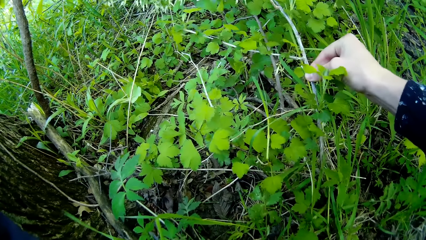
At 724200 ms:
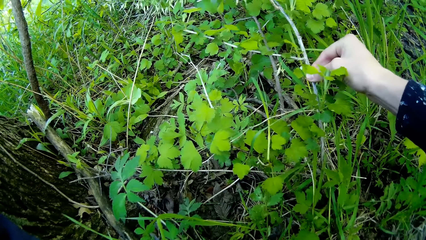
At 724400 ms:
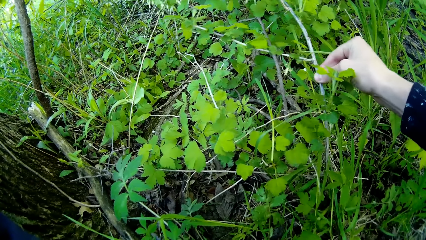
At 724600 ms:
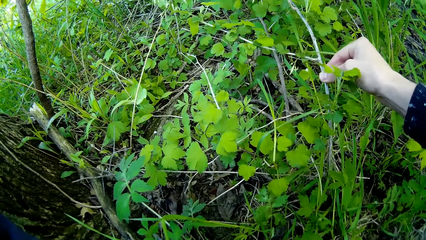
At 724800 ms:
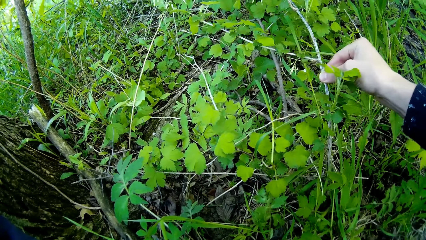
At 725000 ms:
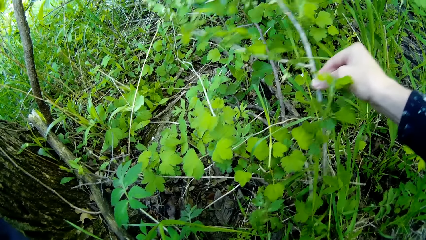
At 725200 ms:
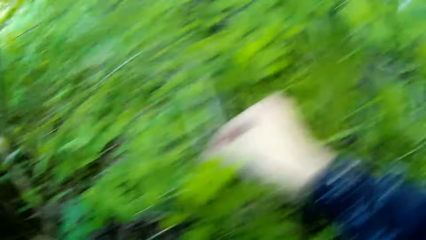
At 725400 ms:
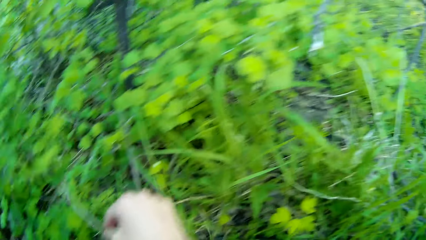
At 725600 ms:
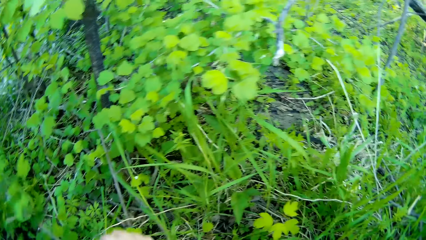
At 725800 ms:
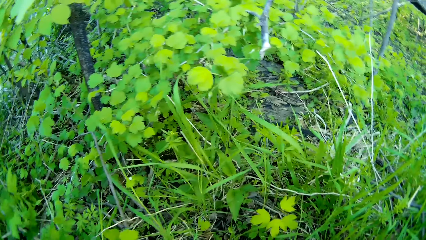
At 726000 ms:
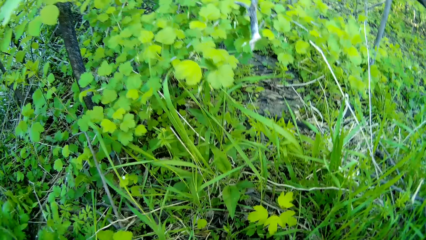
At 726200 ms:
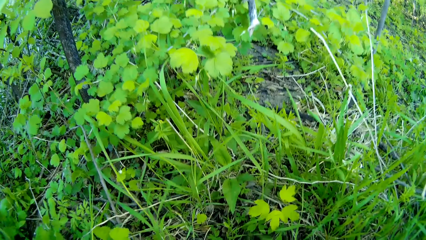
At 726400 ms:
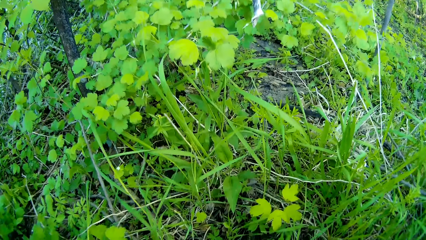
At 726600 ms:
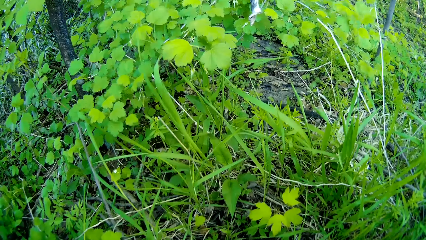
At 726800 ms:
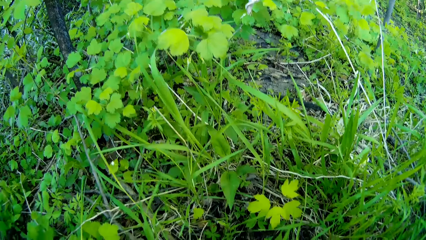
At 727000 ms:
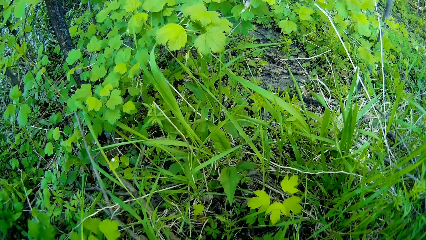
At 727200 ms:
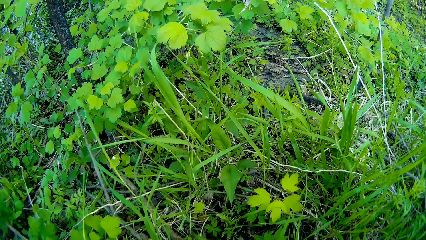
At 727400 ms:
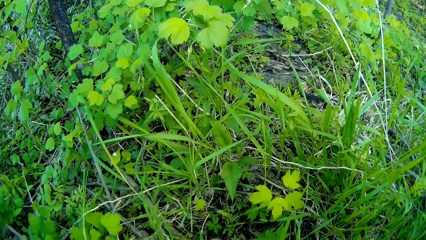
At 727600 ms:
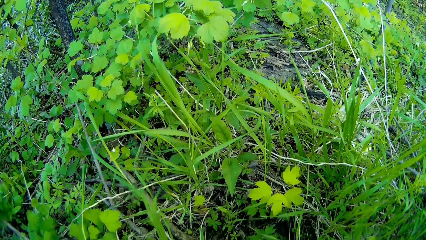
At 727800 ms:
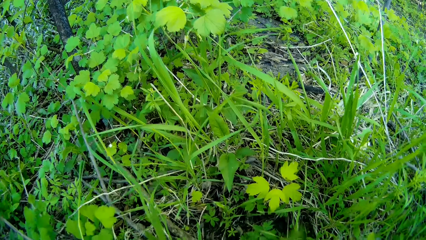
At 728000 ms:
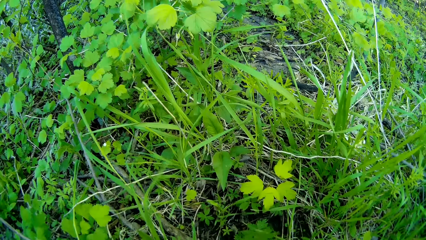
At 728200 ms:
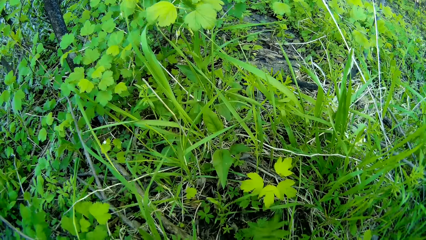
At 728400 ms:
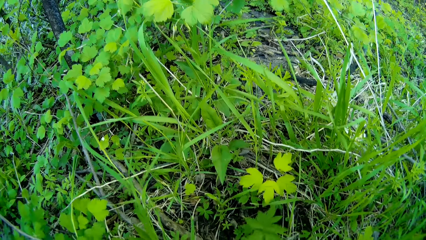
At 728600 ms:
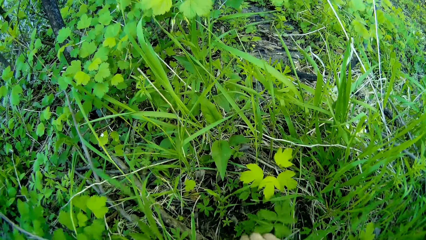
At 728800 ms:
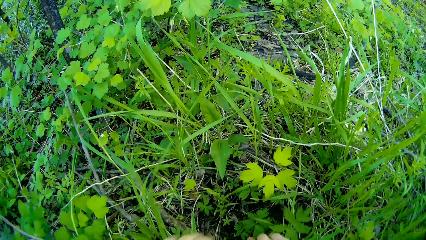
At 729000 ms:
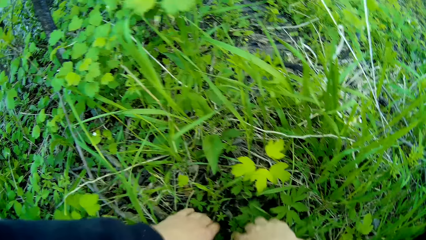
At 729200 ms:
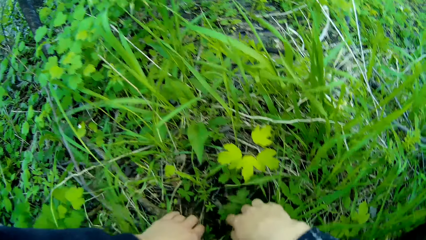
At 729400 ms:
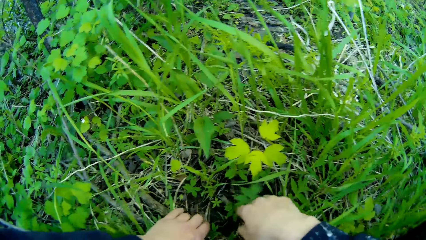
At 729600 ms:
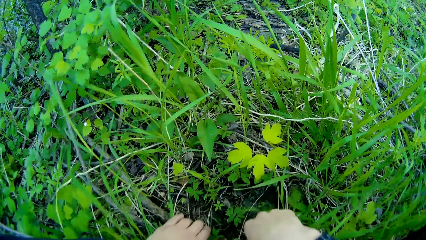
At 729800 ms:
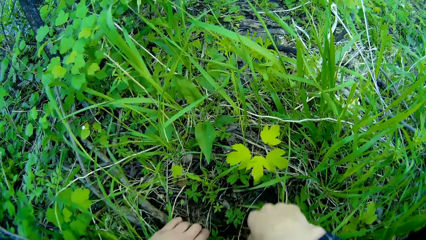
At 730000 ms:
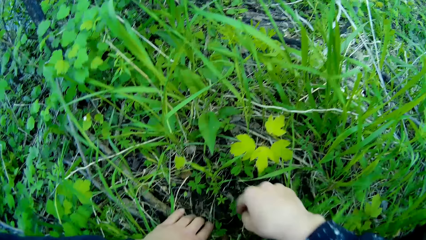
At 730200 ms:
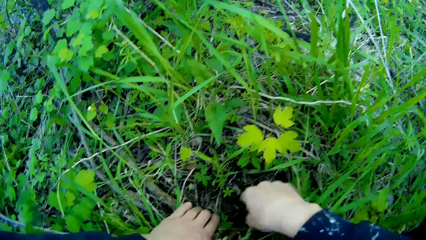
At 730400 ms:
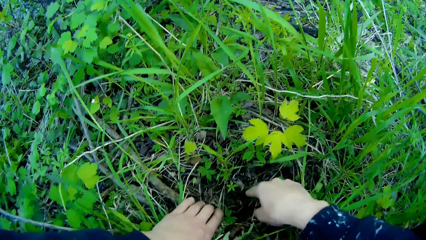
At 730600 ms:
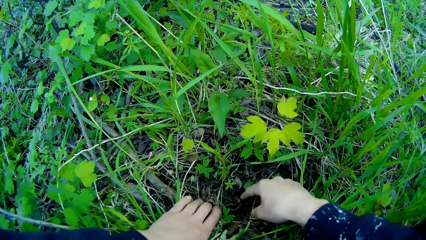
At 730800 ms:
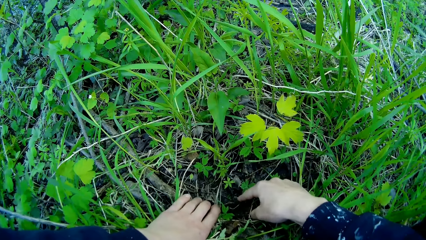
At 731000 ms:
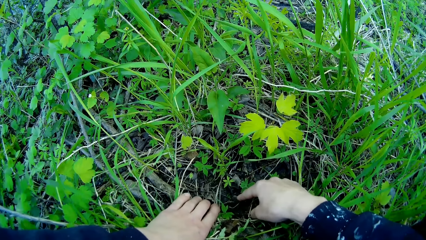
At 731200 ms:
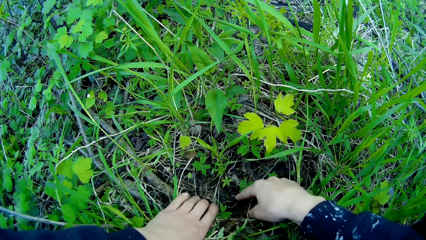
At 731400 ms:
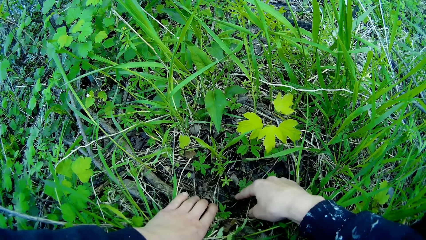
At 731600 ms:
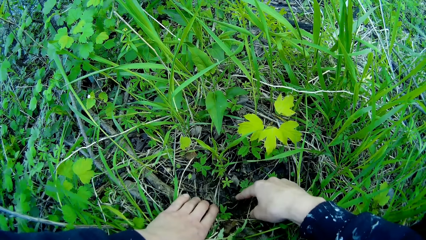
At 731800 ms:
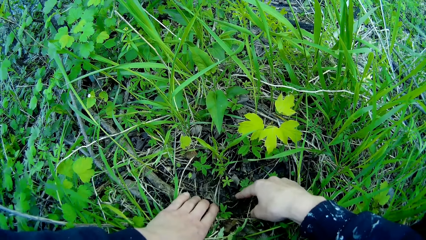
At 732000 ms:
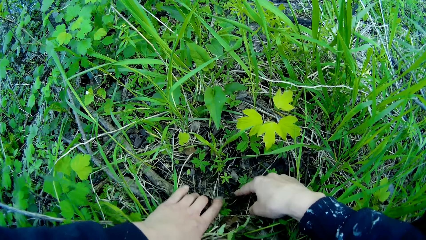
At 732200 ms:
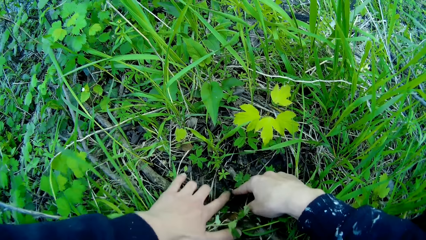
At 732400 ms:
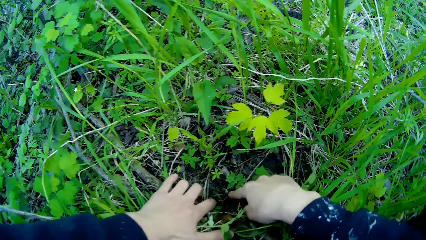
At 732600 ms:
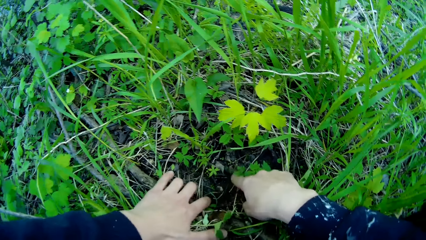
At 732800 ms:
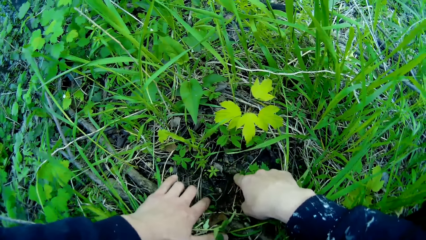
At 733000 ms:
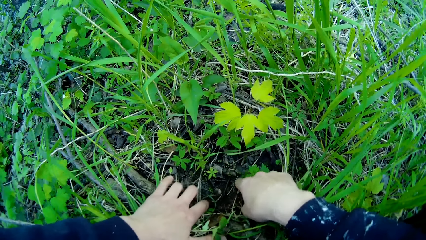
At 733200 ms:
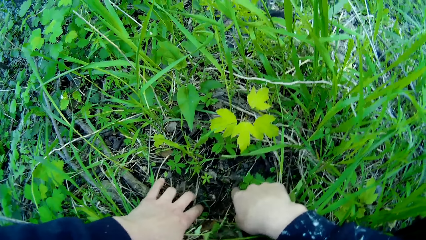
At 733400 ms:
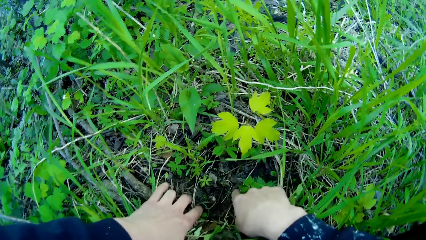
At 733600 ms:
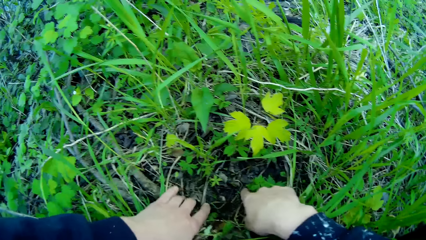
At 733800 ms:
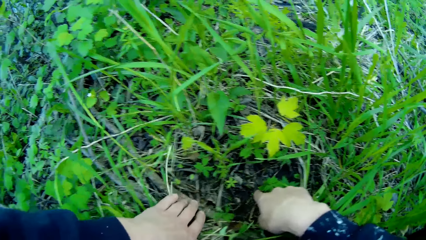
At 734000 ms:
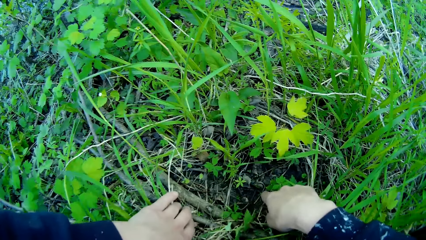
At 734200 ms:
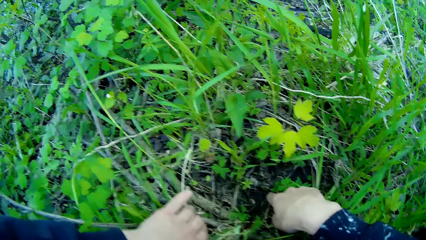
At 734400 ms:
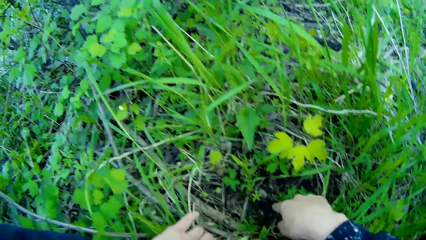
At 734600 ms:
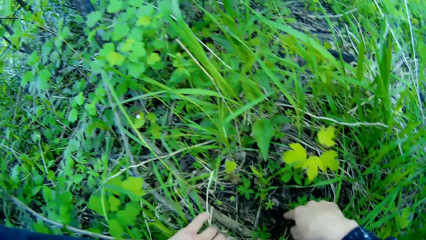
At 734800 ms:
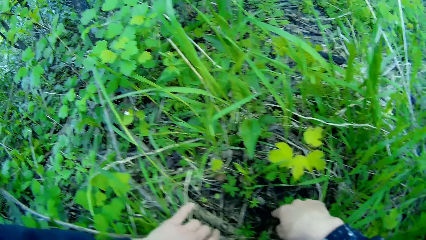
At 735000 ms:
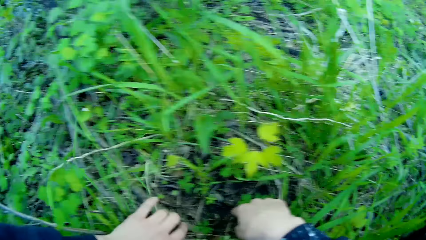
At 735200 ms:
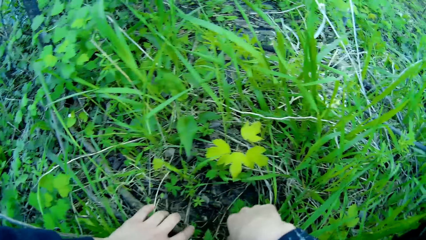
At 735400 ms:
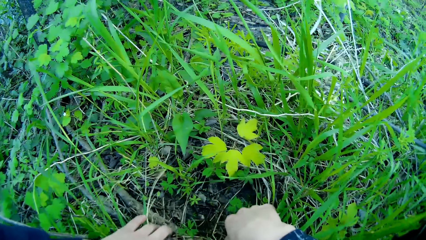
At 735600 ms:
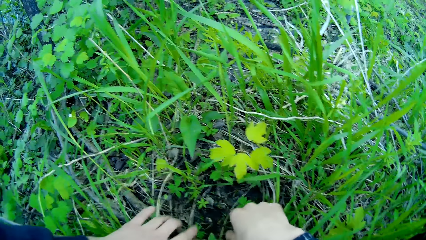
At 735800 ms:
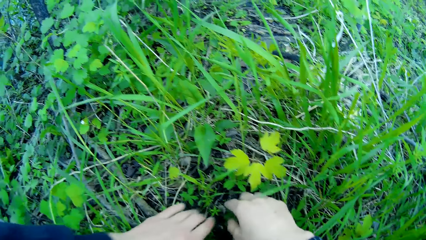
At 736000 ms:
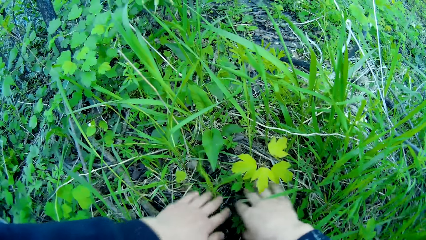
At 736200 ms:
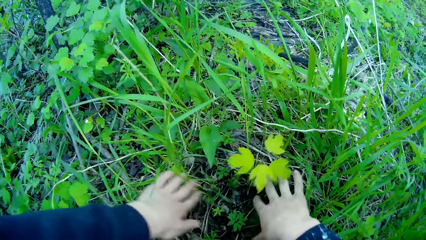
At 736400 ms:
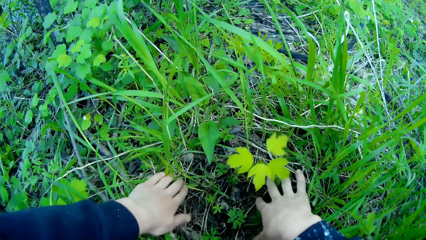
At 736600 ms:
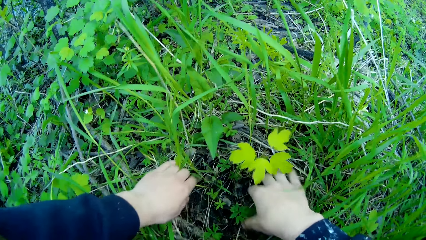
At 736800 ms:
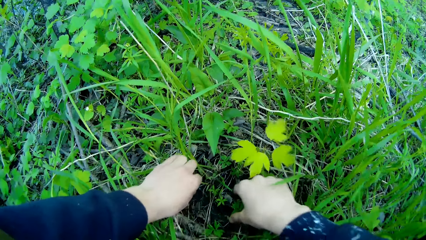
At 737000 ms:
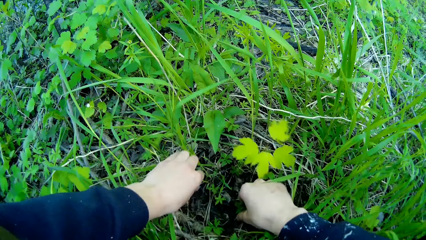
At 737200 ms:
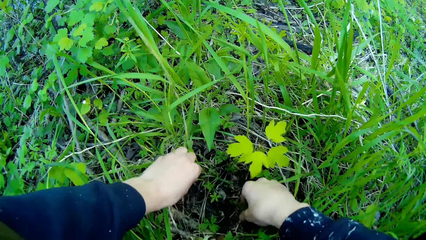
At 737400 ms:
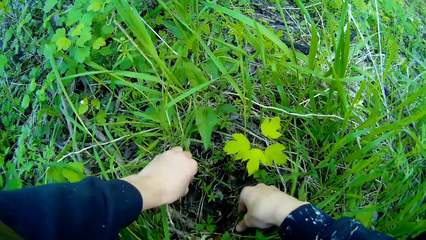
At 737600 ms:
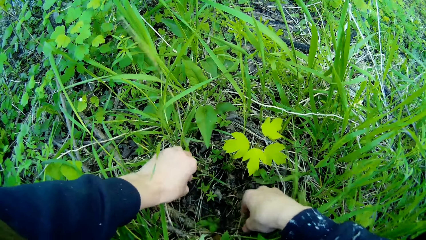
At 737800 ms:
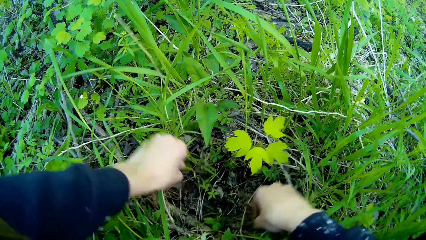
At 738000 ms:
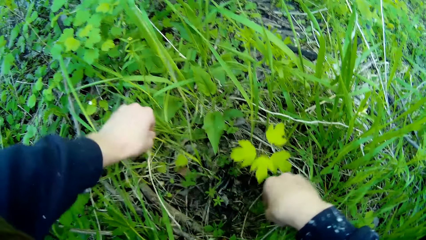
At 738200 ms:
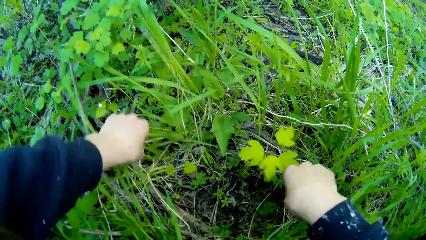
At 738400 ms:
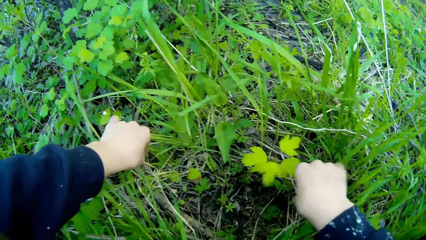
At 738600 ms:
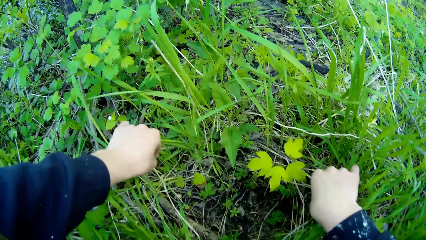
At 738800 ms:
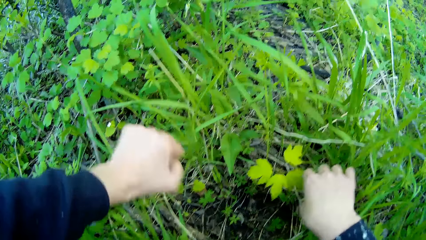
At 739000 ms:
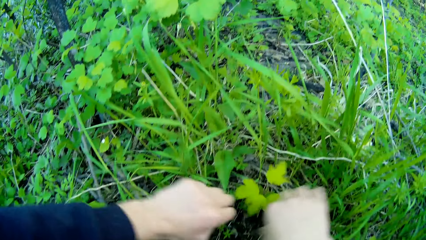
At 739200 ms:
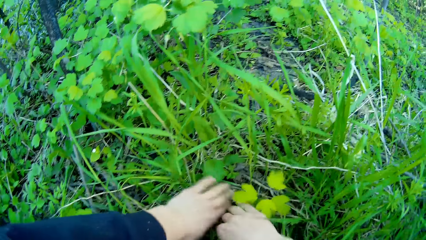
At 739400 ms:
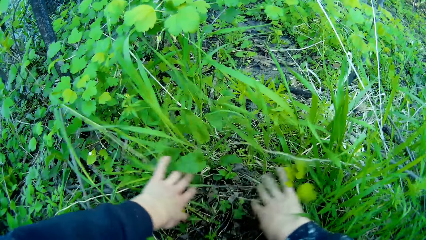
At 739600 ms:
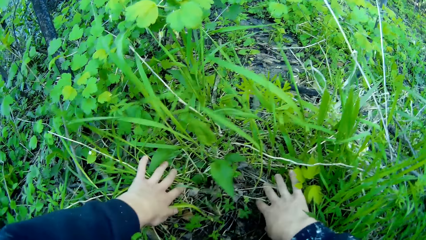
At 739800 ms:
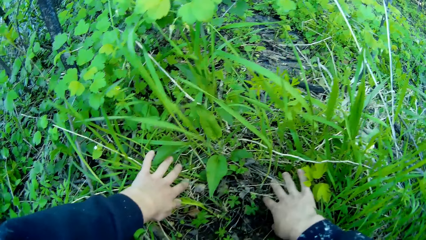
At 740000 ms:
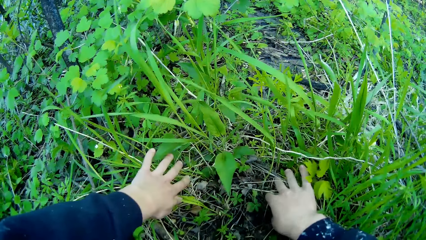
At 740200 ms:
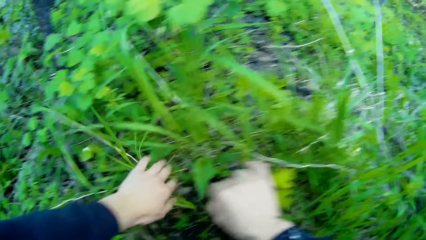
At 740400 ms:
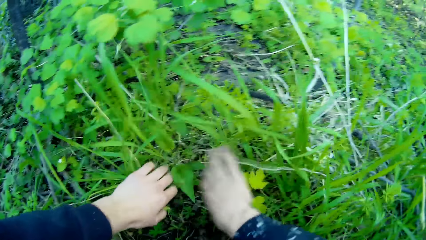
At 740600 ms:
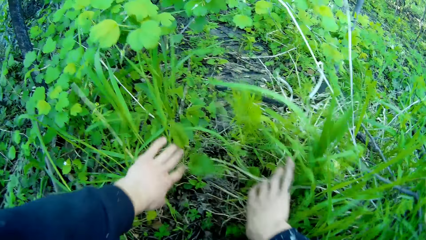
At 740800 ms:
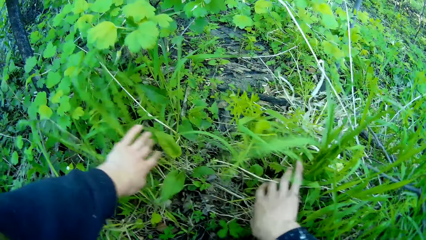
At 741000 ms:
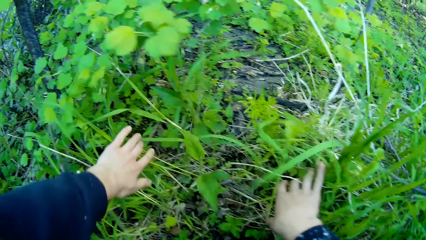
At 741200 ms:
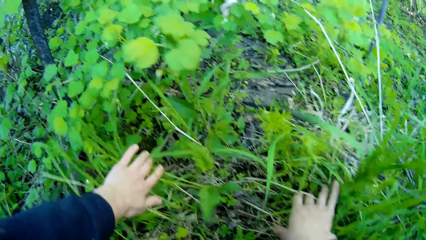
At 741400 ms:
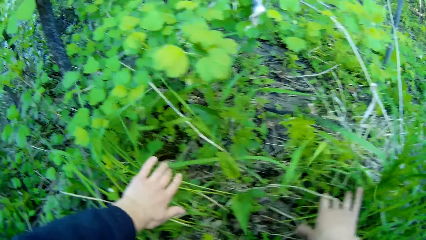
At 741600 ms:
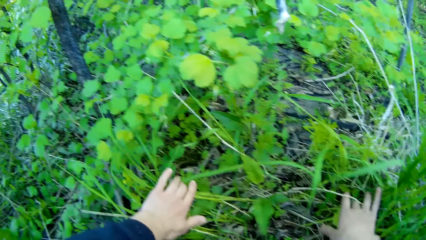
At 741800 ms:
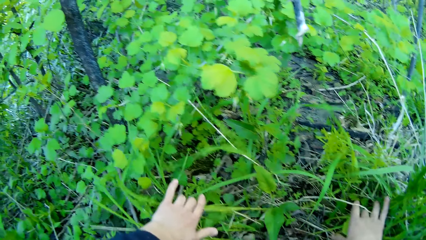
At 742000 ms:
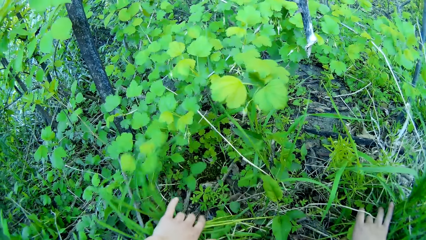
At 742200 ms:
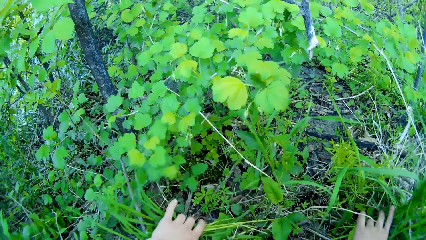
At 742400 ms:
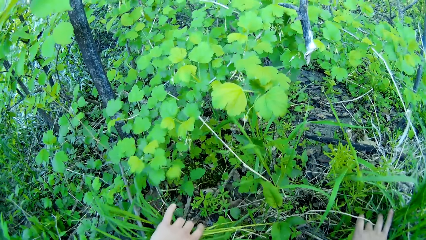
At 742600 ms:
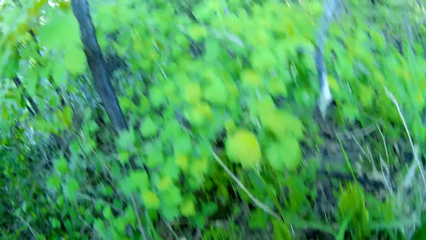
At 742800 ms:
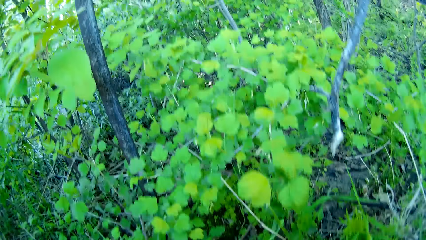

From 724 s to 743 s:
The camera wearer looks around. They touch the ground with both hands. They check the plants. They touch some plants with both hands.
